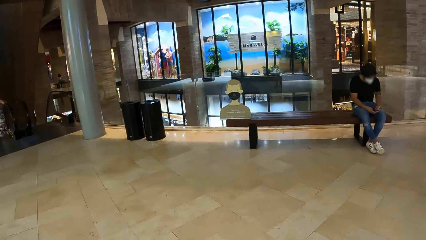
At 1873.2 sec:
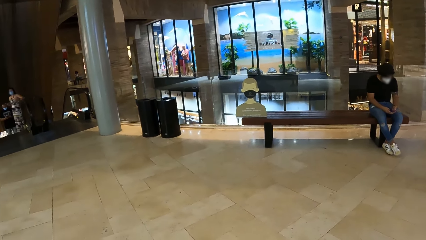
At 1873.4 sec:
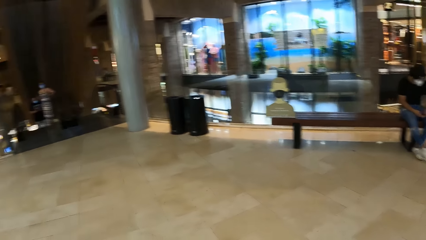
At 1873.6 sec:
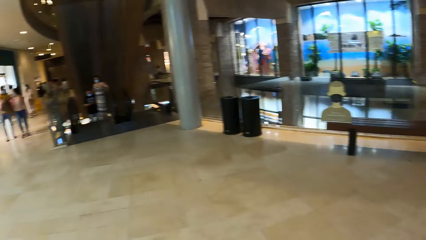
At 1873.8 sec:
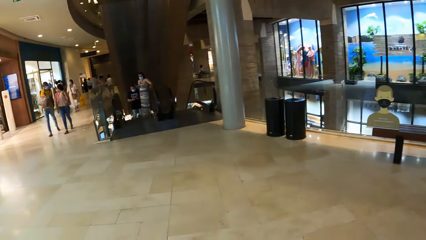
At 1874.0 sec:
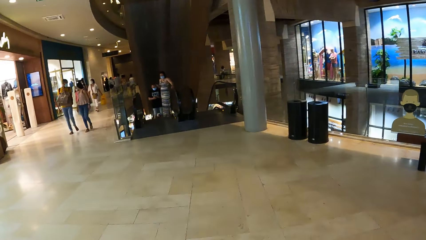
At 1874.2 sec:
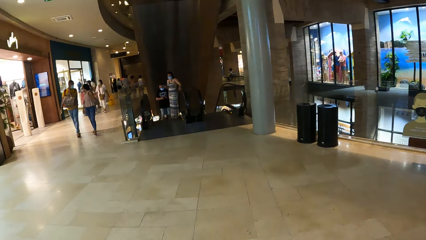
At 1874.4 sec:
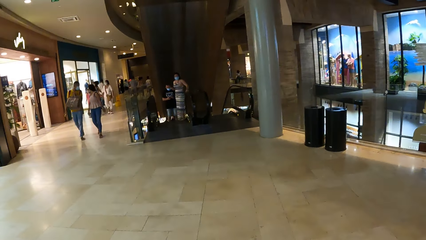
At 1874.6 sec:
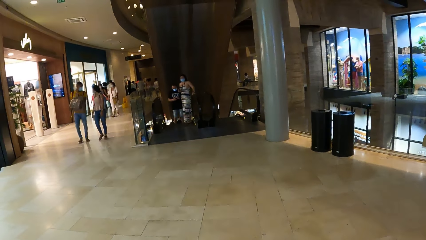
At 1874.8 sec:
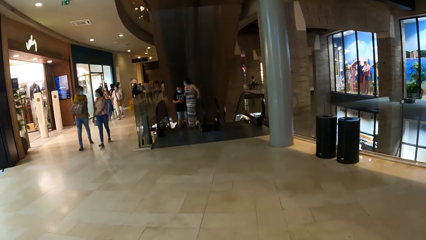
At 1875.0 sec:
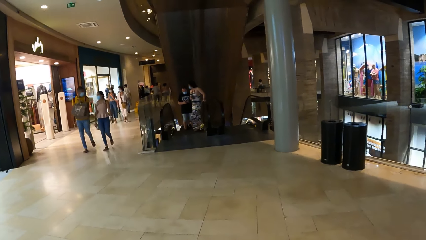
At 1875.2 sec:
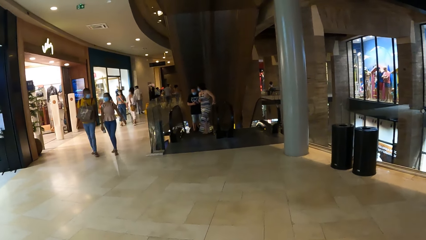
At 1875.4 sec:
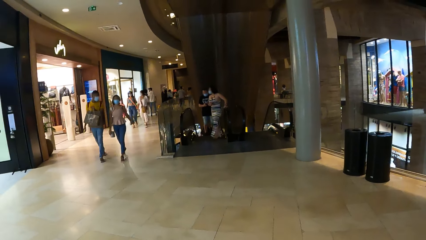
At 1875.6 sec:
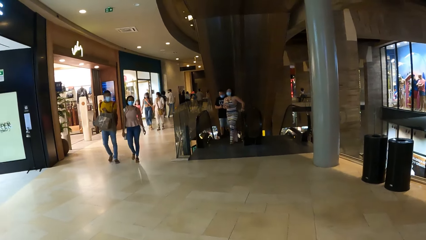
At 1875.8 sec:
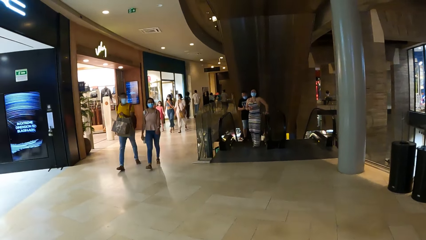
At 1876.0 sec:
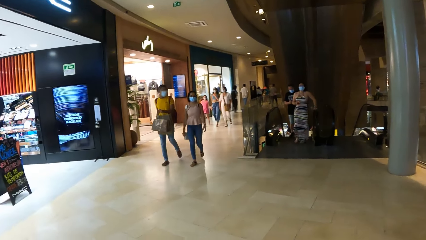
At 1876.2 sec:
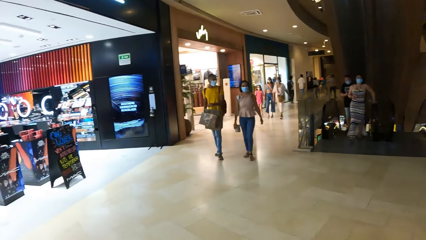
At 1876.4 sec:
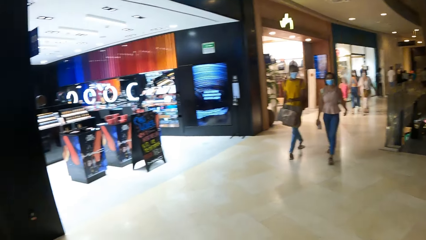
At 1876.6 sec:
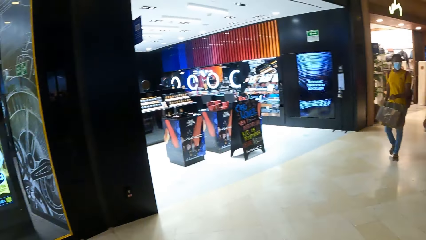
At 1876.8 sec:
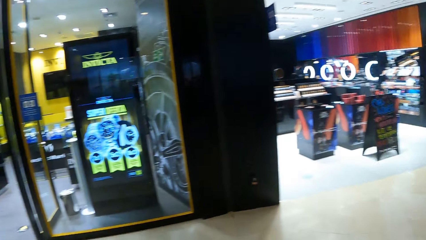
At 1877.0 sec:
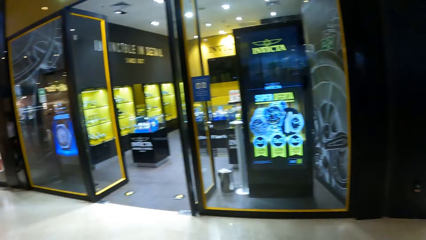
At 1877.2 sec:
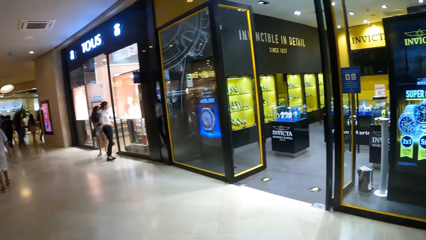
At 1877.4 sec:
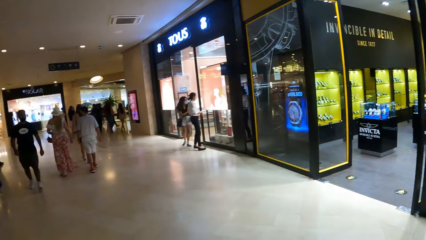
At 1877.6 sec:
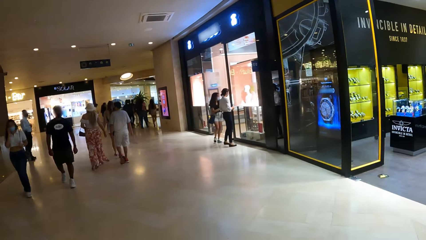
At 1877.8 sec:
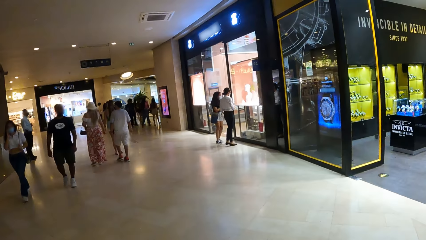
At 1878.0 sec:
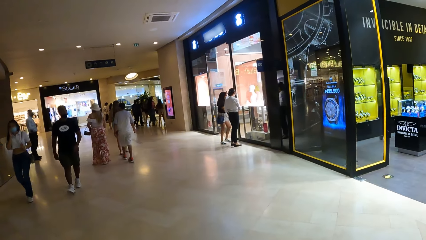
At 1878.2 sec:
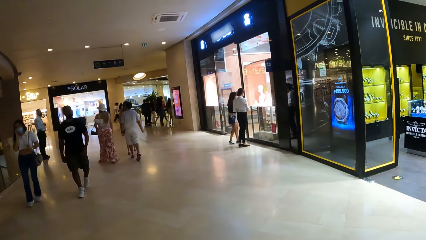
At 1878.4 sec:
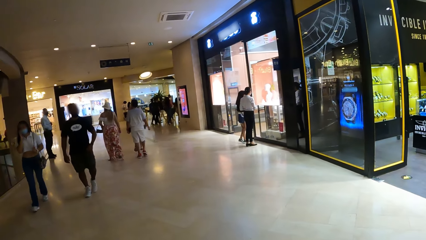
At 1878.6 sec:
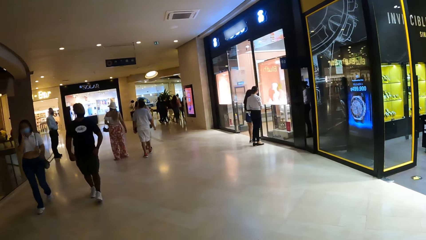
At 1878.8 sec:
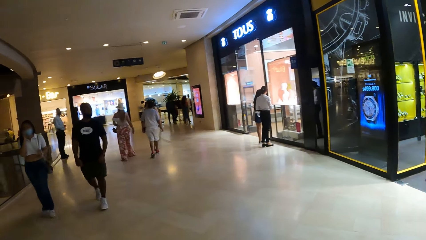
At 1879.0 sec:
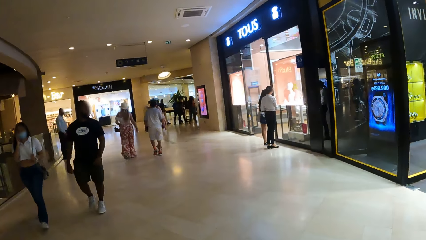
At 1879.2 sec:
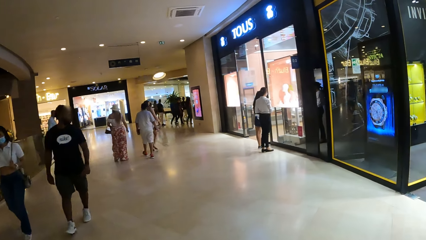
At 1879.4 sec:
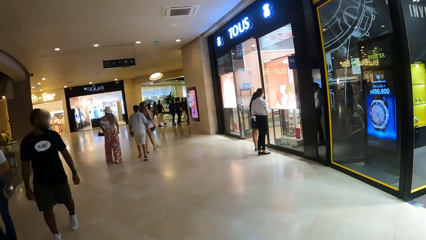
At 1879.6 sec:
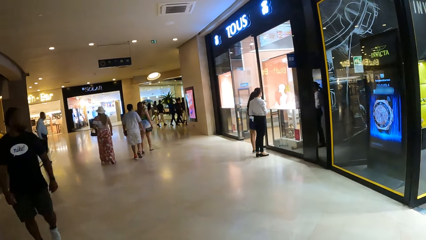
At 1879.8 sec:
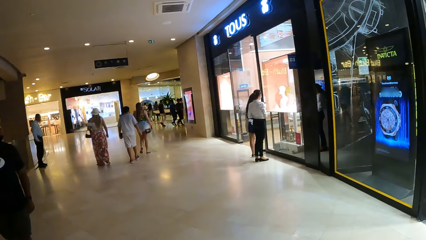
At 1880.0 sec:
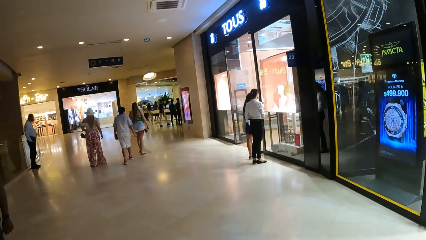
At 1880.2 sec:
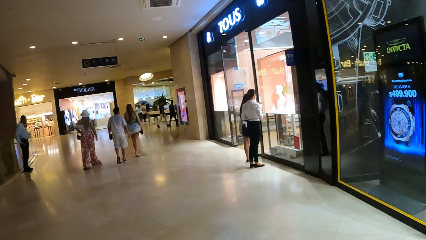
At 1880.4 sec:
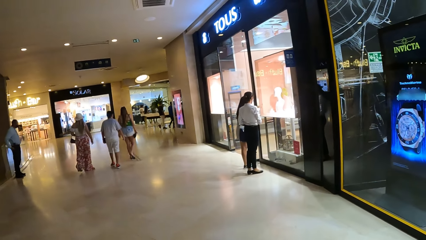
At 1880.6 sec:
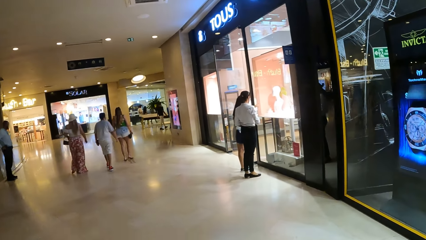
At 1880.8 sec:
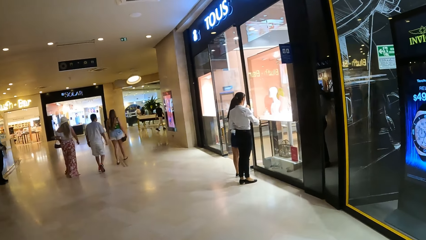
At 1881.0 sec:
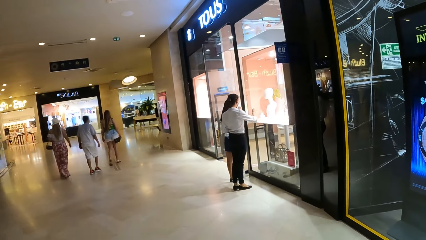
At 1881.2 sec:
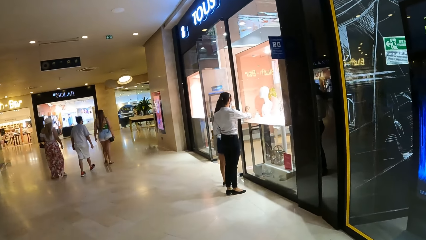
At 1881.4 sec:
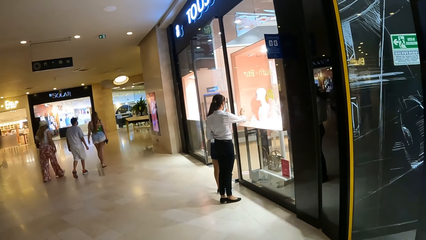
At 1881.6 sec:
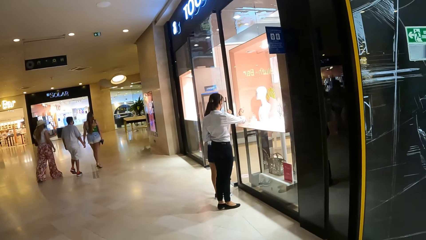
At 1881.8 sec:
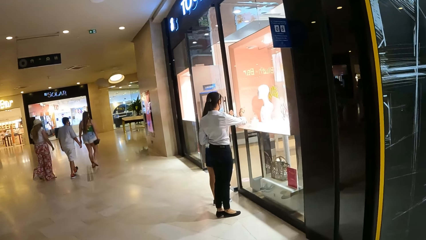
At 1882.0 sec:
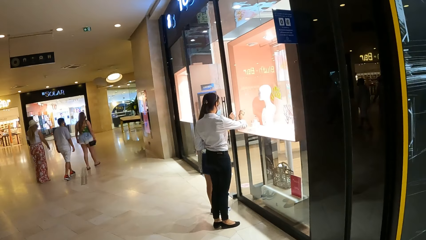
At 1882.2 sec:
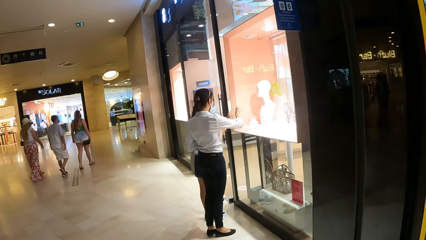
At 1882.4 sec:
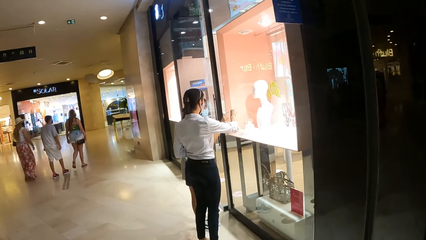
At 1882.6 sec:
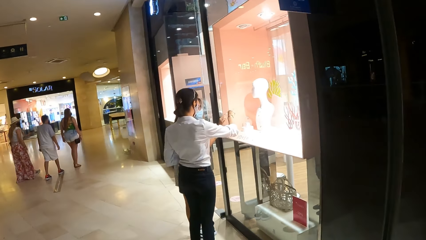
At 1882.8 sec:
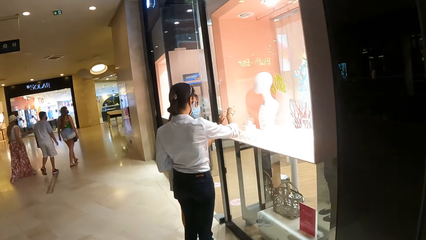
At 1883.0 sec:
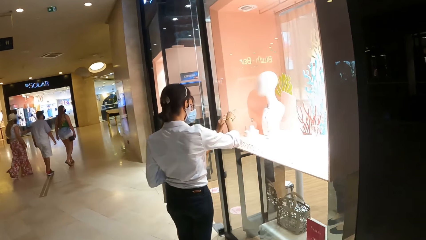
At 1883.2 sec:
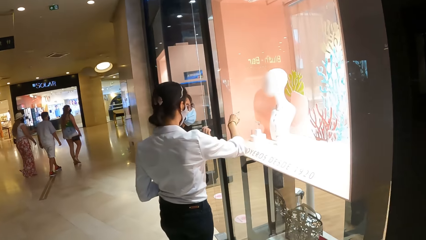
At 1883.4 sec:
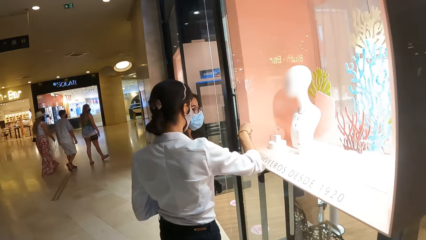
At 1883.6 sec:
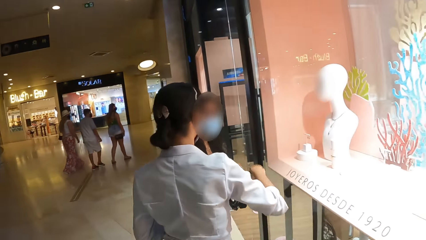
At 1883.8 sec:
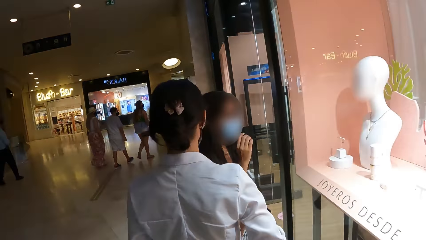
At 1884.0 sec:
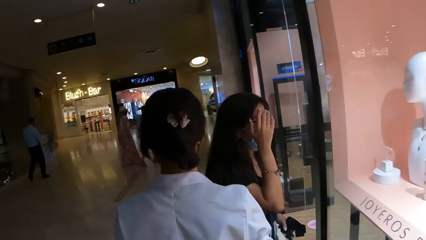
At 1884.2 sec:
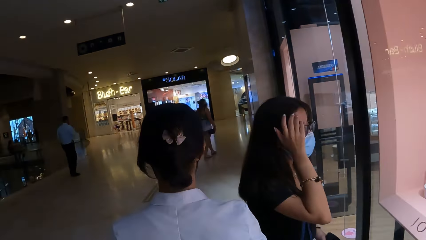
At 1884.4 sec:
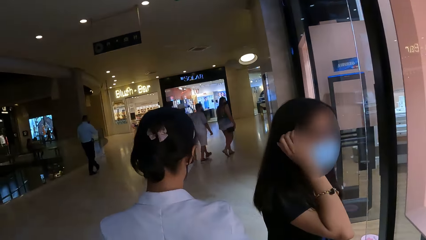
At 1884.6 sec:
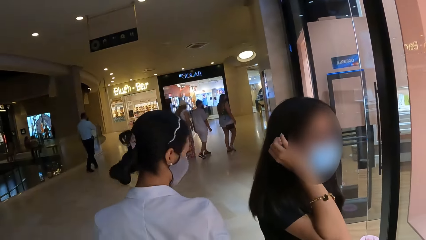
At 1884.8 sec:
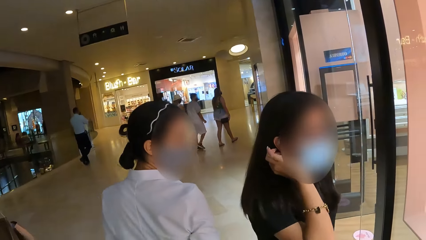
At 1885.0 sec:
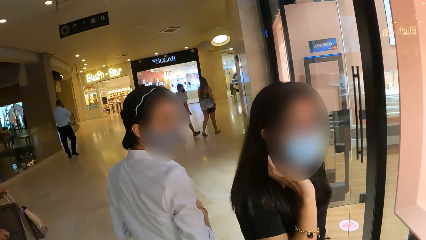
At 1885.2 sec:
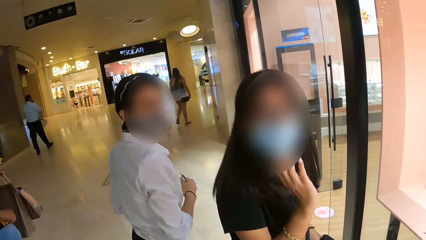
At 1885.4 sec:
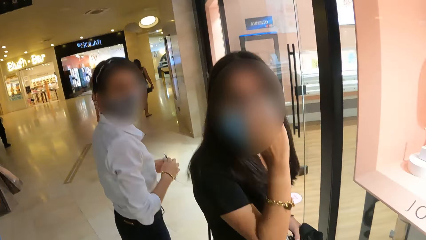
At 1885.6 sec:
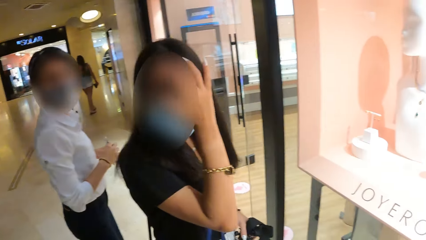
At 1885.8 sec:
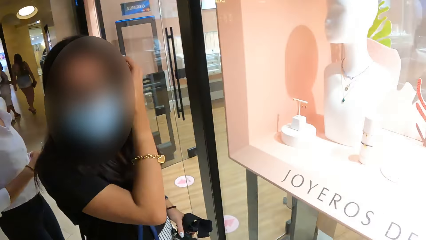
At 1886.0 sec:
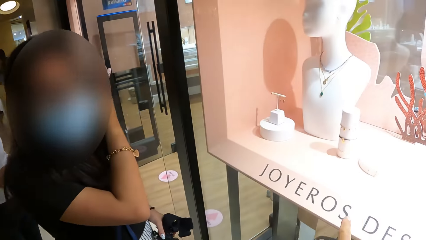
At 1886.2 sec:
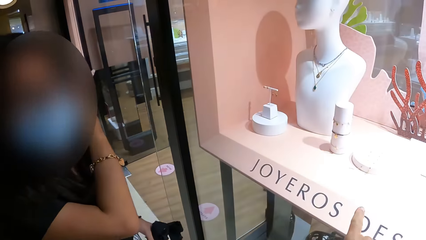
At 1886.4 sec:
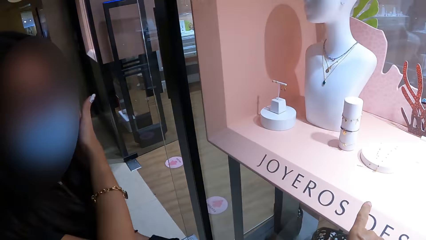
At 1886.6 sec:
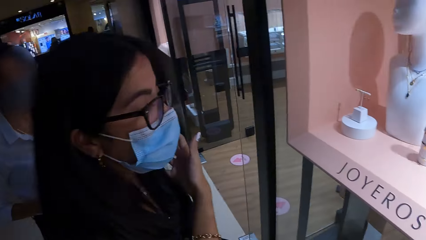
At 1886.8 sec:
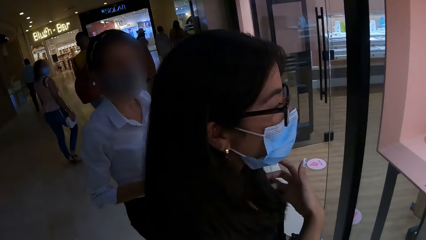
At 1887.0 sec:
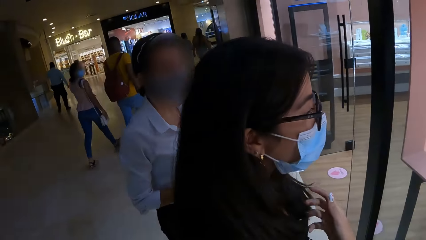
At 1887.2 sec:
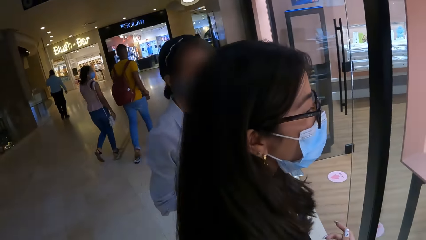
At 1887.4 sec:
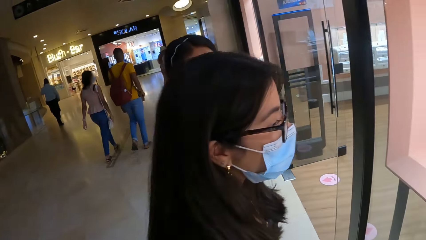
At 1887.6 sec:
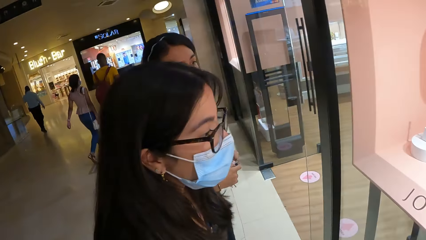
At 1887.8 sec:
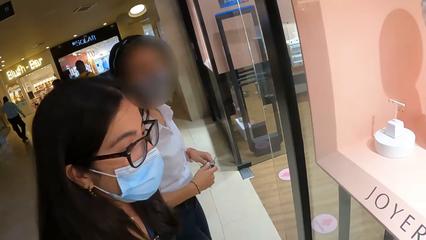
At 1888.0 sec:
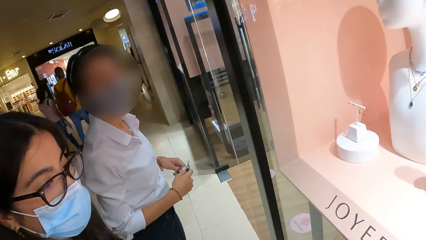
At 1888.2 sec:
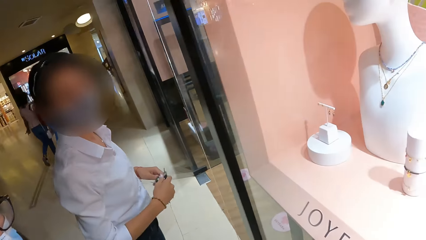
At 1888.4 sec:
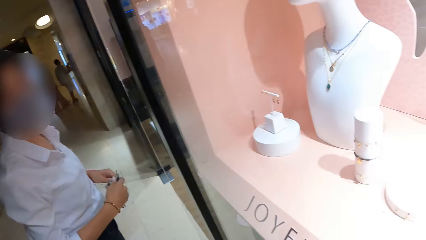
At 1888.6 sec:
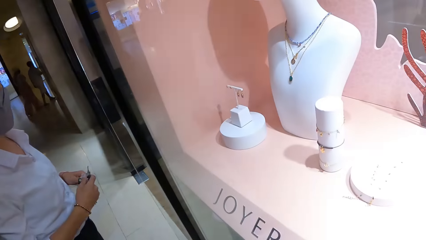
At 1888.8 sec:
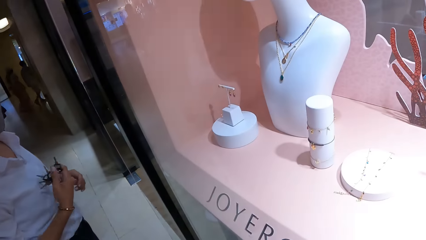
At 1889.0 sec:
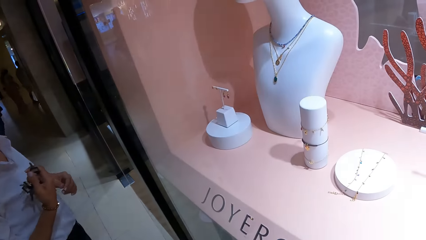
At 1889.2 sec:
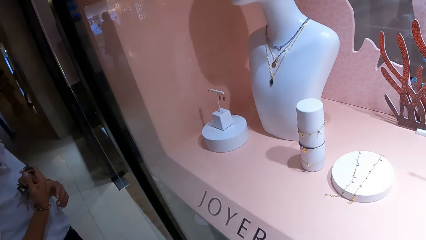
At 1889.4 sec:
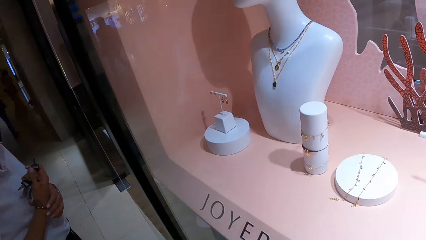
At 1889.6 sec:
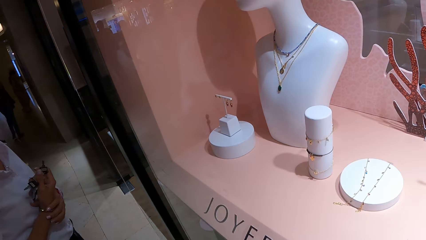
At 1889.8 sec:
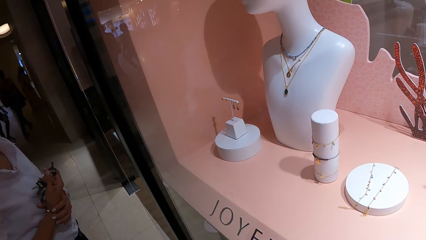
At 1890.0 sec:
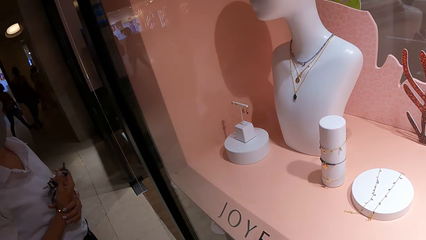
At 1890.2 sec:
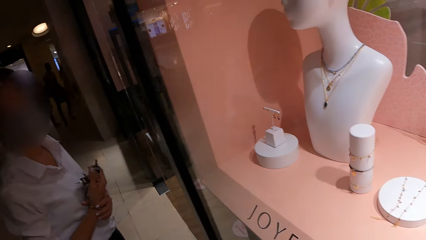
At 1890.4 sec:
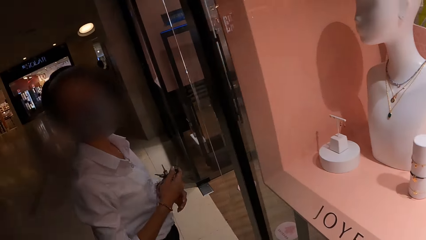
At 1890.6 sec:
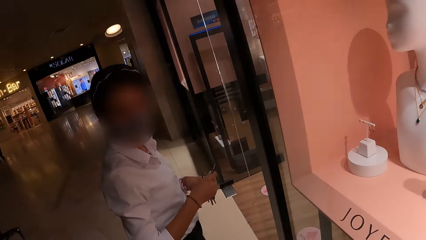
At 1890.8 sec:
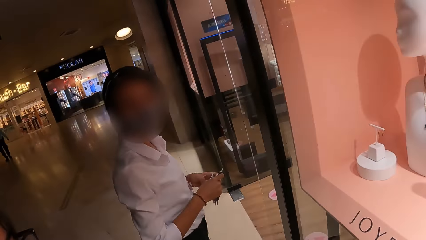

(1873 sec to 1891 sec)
The camera wearer turns around. They walk around. A woman points on the necklace in the display. Another woman touches the hair with her left hand. The camera wearer stops. They talk to someone. They stand outside the necklace shop.
